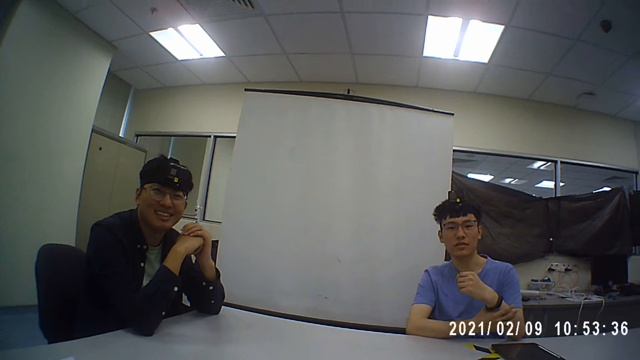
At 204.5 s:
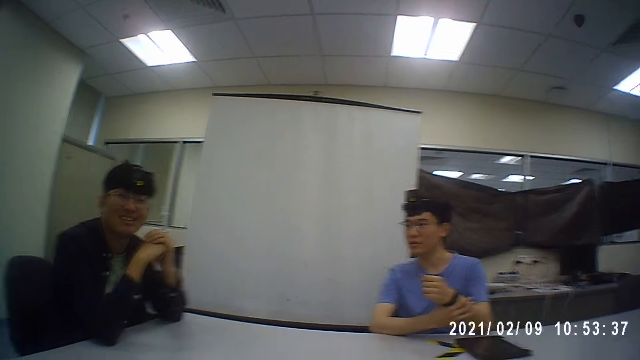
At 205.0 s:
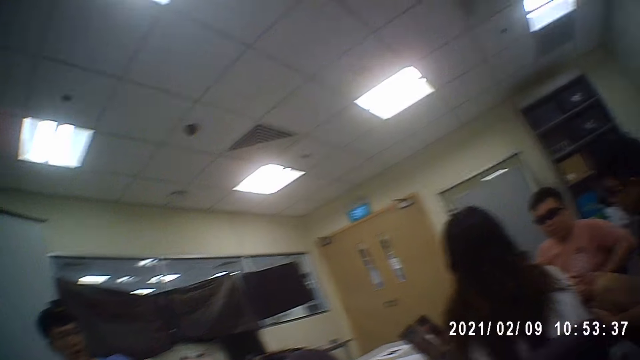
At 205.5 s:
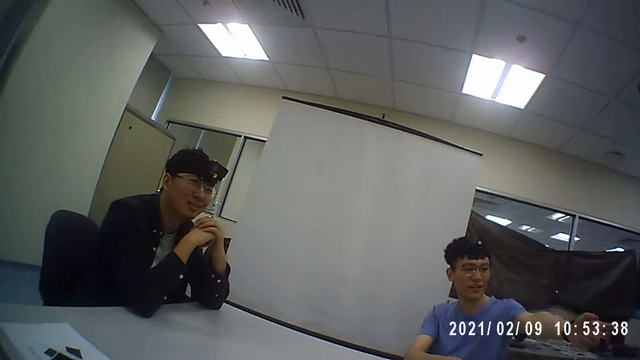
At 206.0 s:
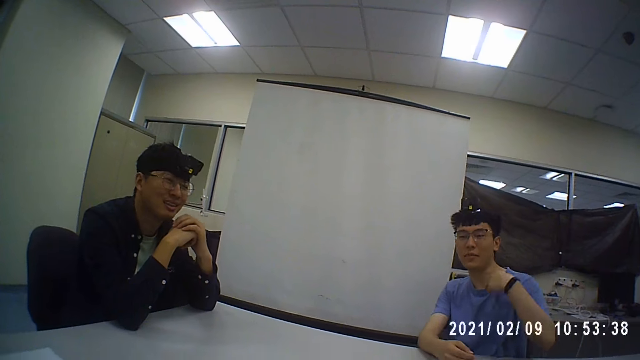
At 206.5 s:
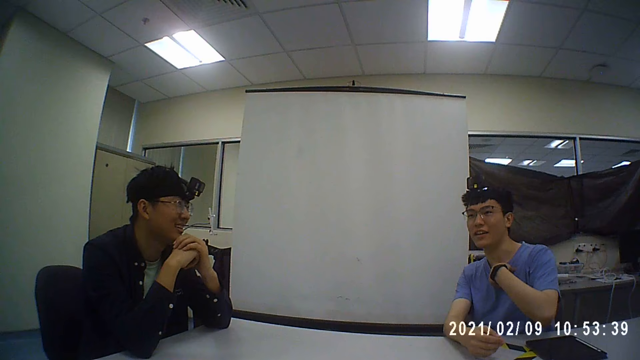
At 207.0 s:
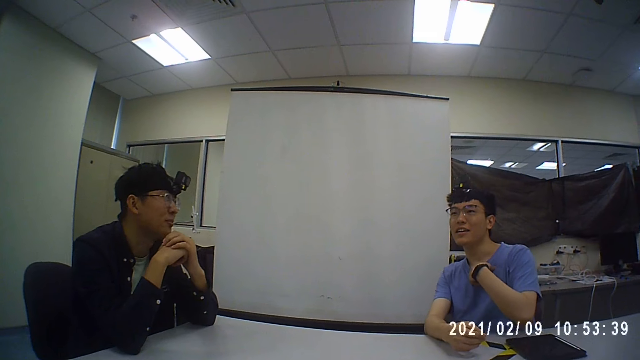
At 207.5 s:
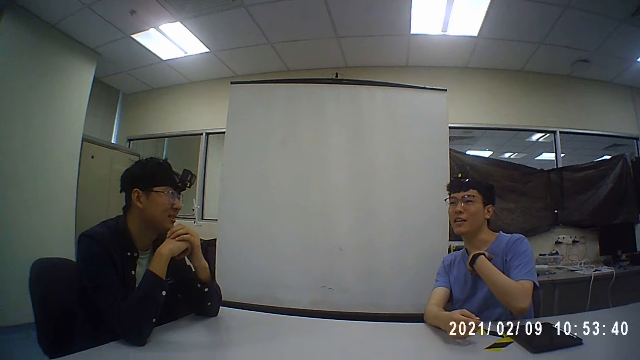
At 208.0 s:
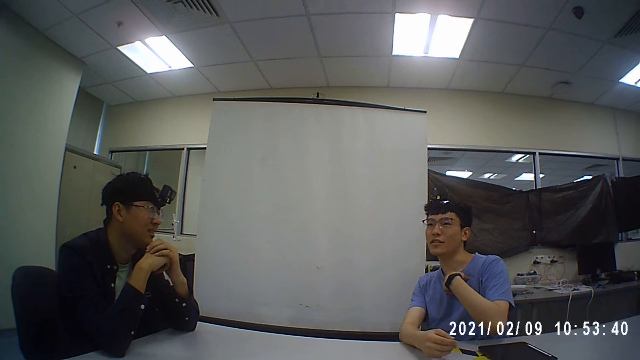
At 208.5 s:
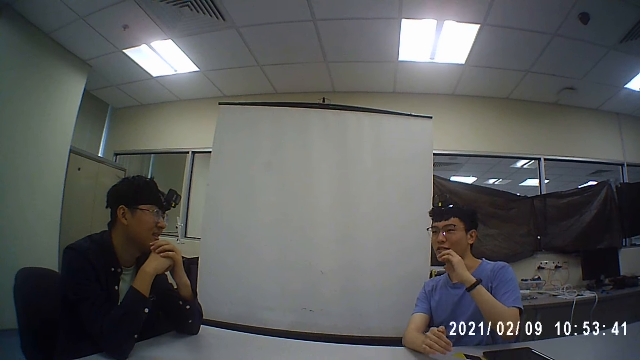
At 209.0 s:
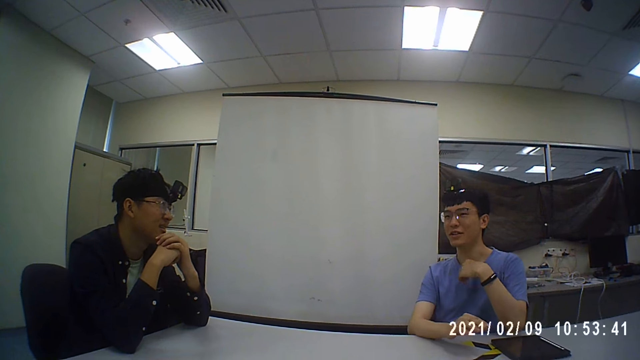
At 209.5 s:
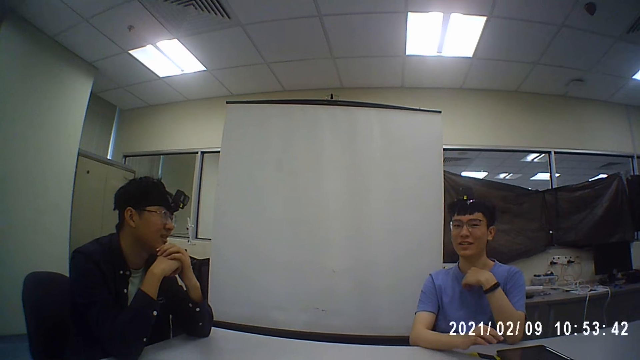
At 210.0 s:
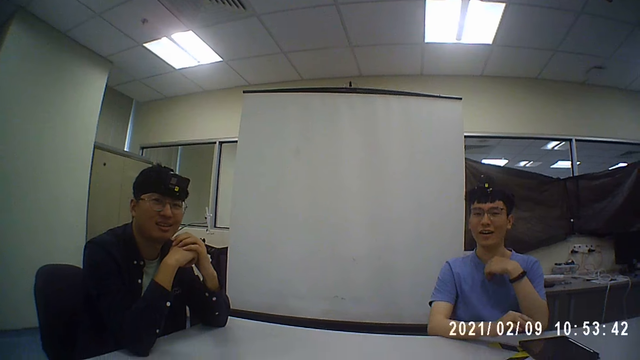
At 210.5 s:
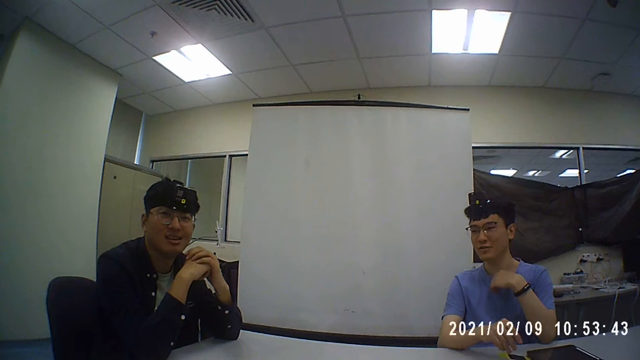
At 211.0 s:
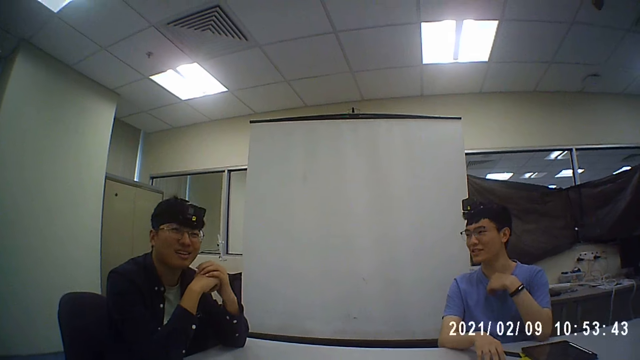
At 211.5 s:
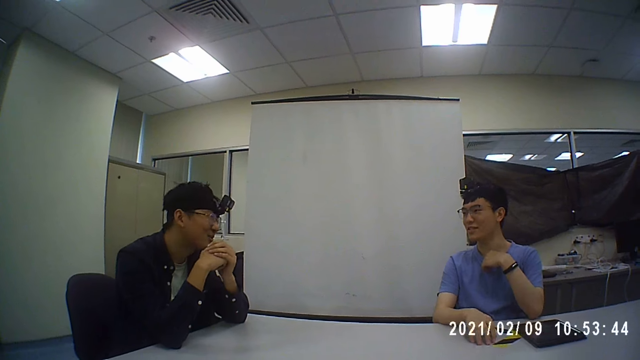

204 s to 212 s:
A man moves something on his hand. The camera wearer converses with the men and a woman. Another man holds his leg. The first man moves his hand. The camera wearer converses with the men and the woman.

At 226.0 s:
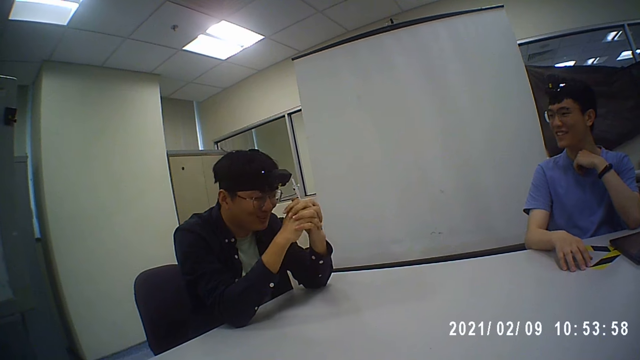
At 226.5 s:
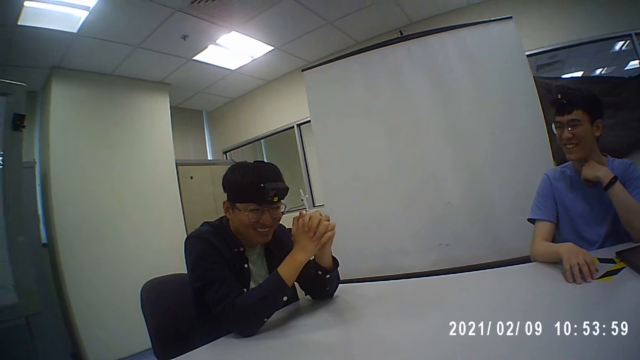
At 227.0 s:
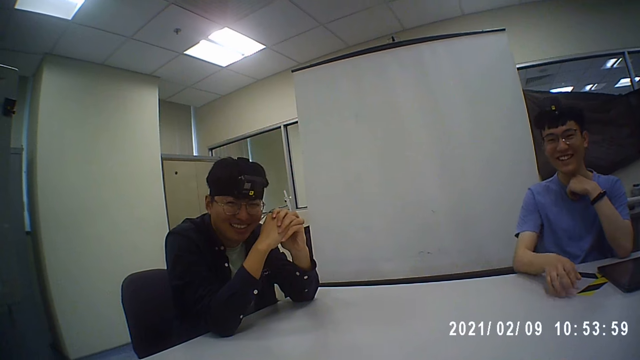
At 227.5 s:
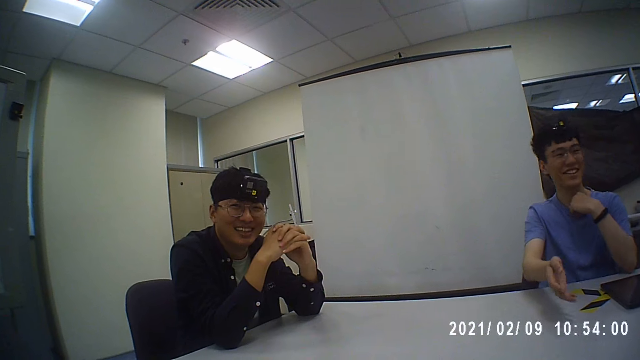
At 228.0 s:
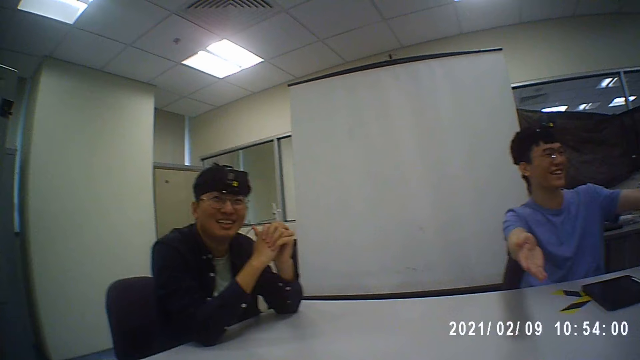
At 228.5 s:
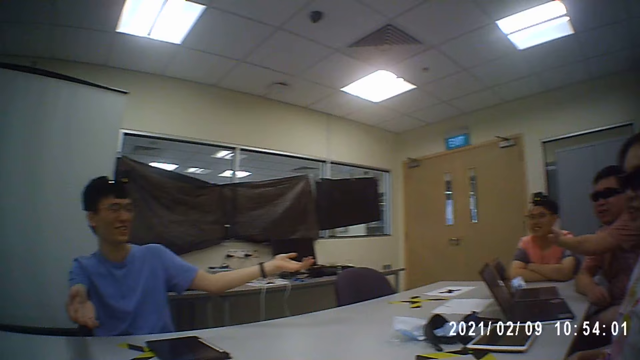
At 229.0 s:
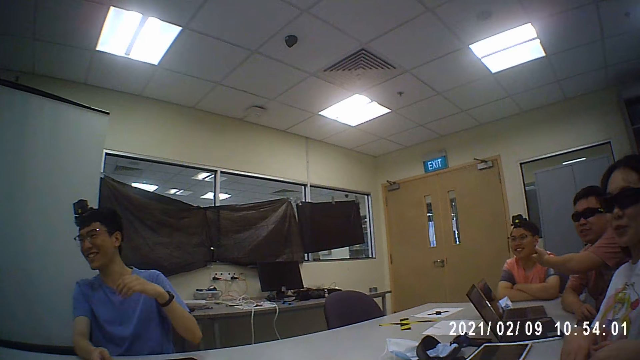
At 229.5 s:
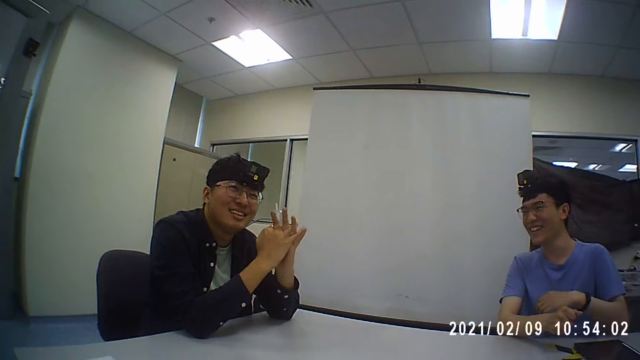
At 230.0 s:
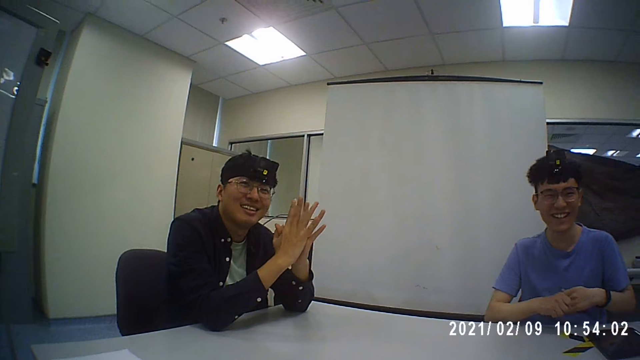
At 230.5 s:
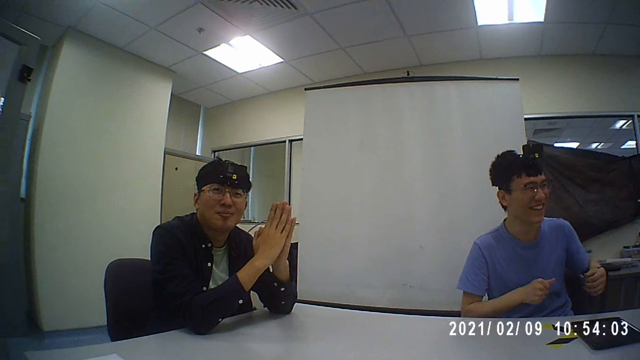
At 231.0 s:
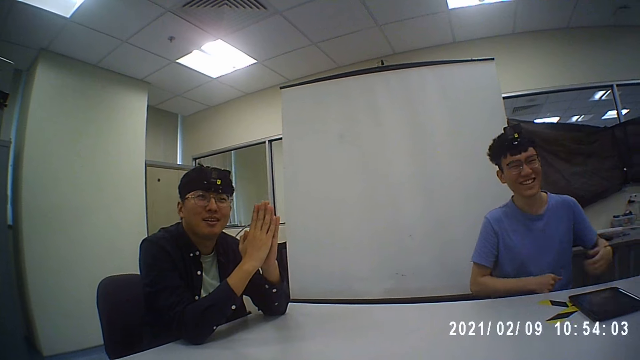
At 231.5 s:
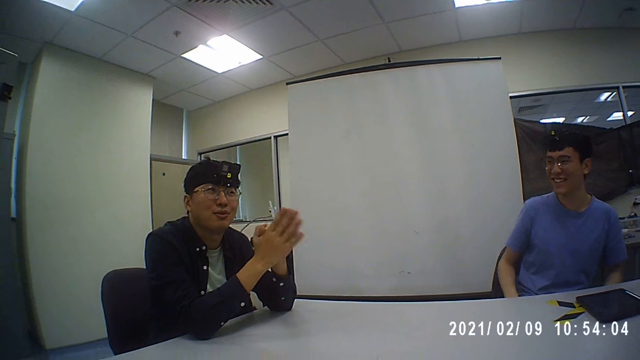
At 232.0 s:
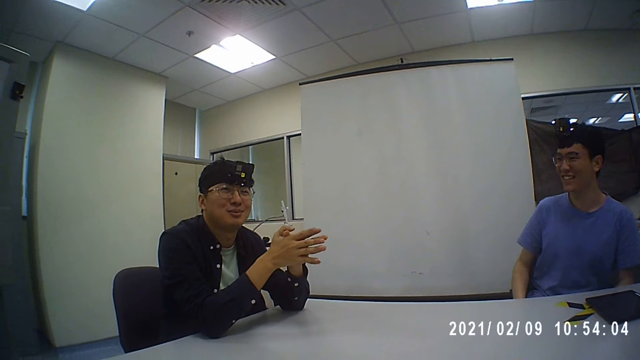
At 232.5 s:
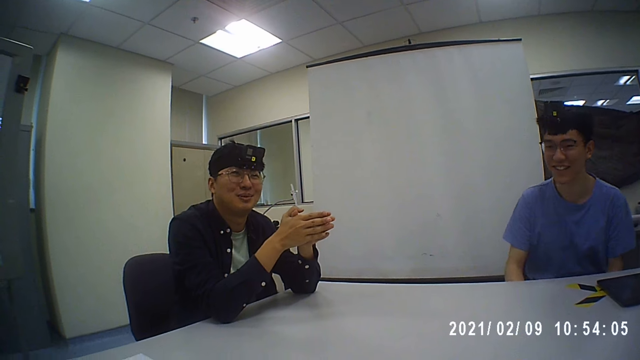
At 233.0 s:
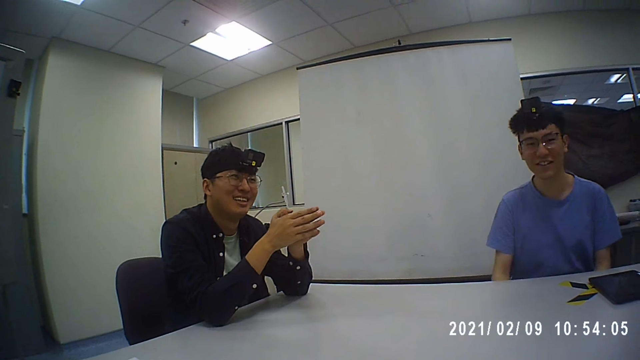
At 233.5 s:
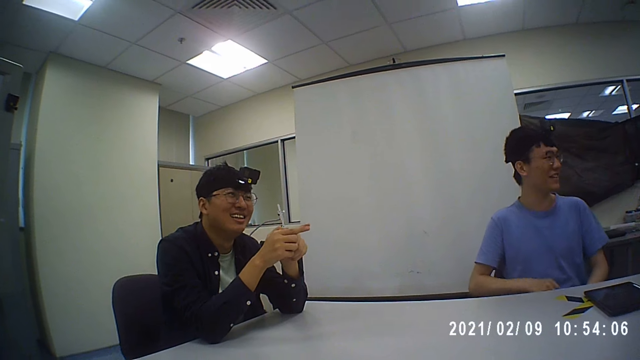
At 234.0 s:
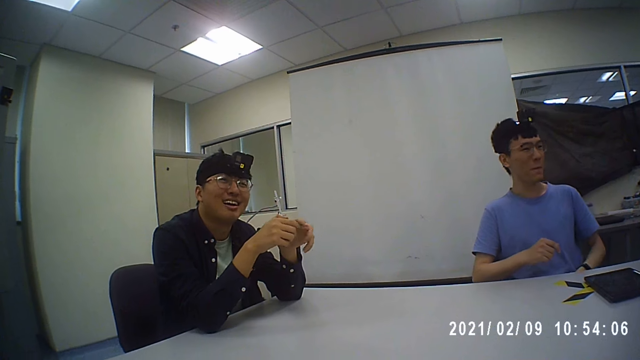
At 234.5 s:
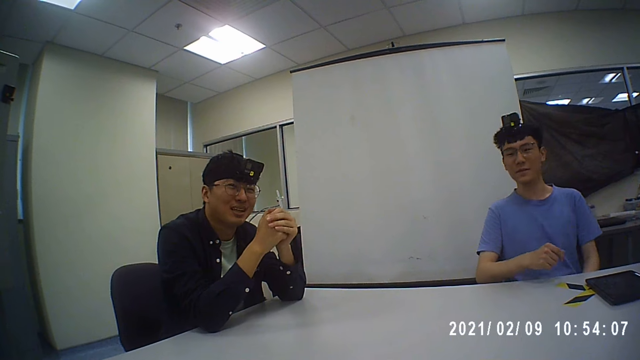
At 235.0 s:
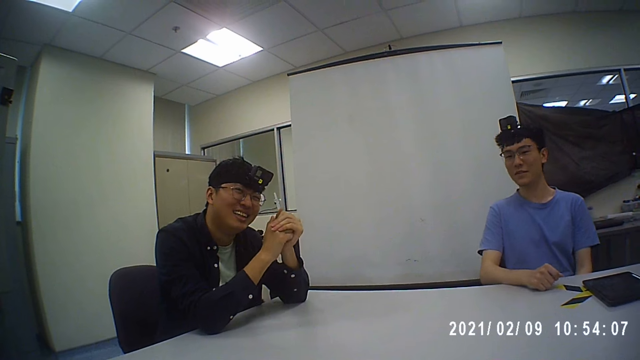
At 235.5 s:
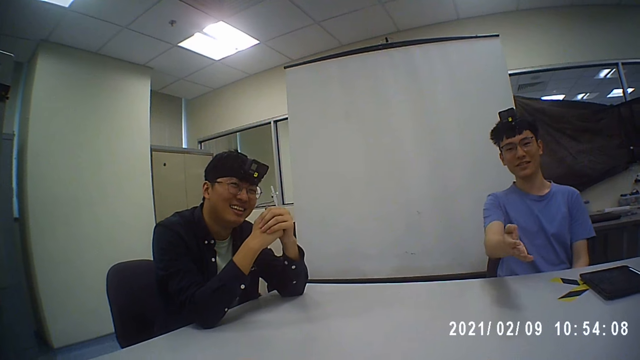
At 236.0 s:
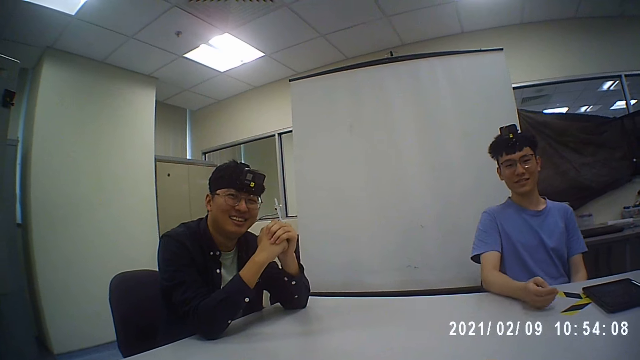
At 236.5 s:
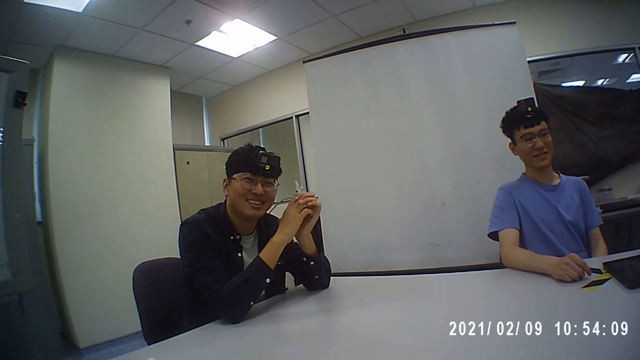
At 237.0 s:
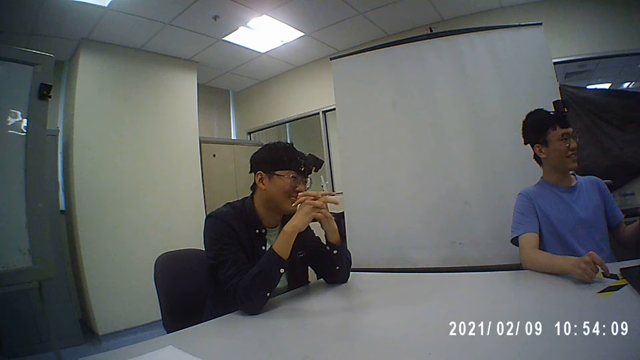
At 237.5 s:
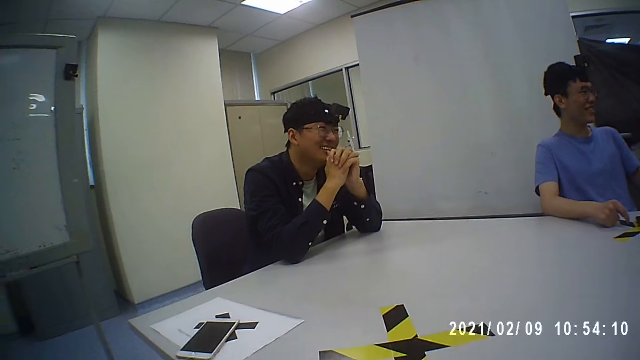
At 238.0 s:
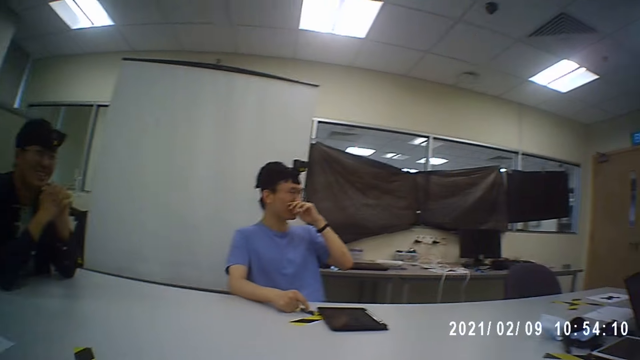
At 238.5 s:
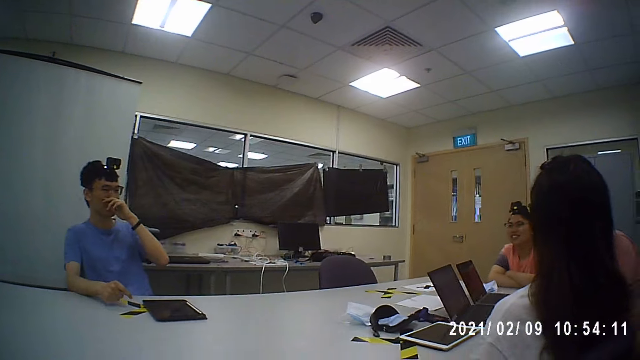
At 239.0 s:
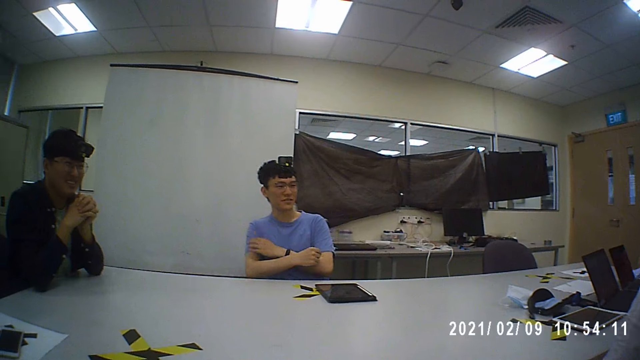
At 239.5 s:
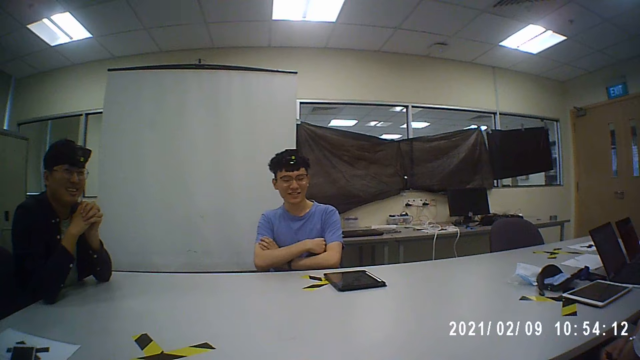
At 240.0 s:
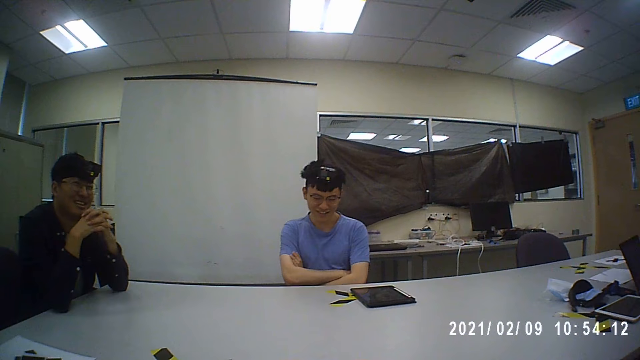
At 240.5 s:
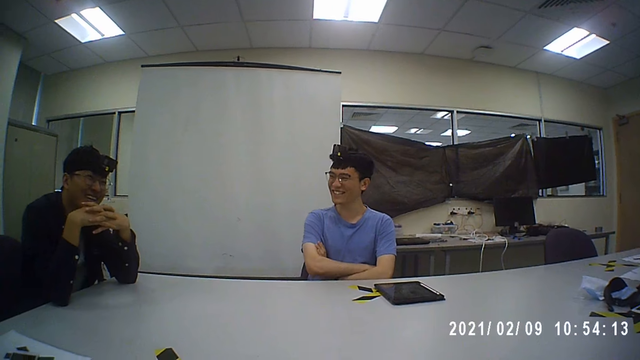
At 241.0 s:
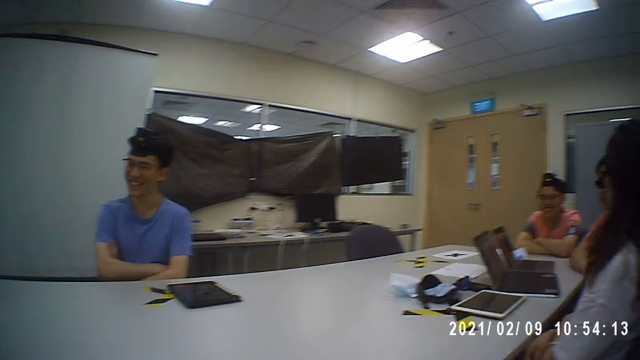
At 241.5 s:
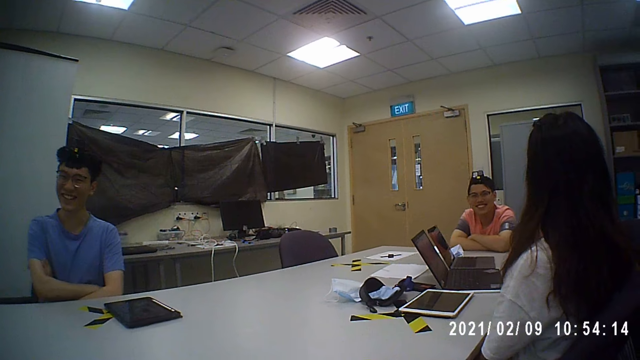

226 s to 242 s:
A man moves his hands. Another man moves his hand. The camera wearer converses with the men and a woman. The first man moves his hand. The camera wearer converses with the men and the woman. The first man touches his nose. The camera wearer converses with the men and the woman.
